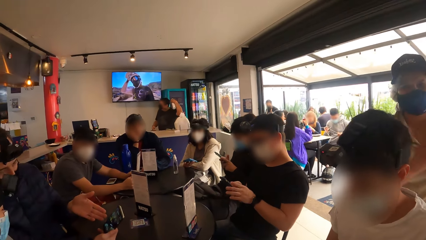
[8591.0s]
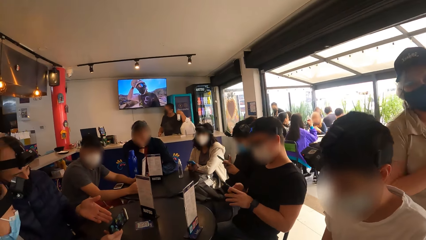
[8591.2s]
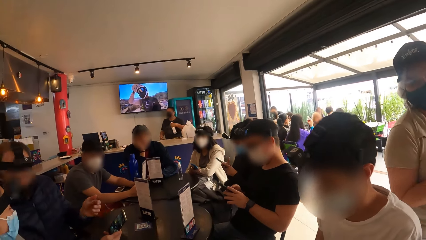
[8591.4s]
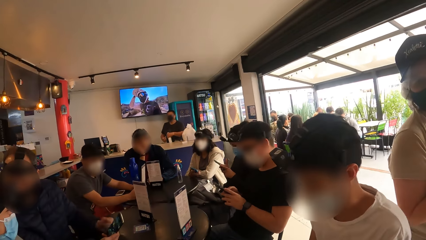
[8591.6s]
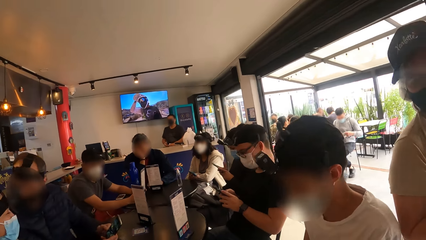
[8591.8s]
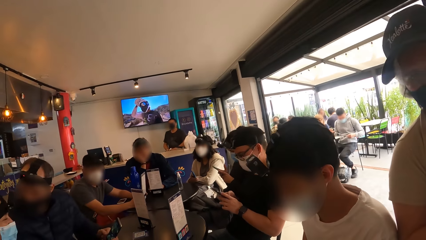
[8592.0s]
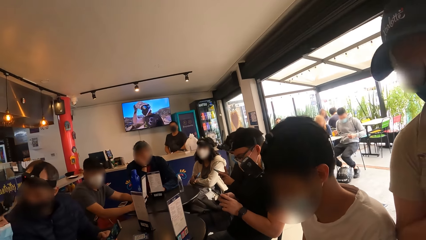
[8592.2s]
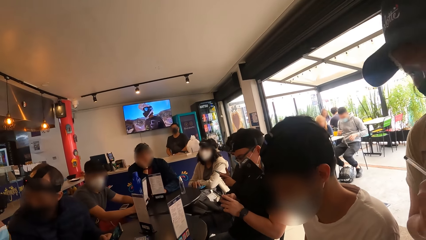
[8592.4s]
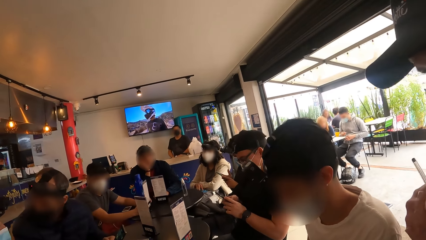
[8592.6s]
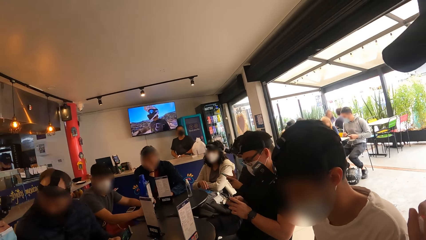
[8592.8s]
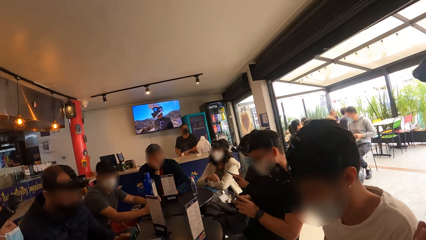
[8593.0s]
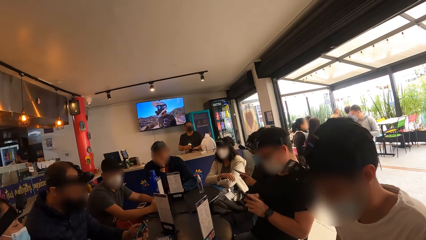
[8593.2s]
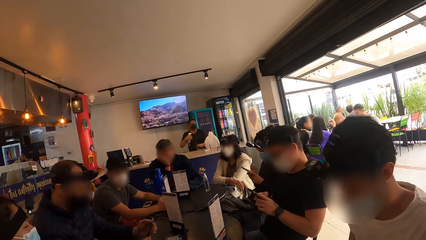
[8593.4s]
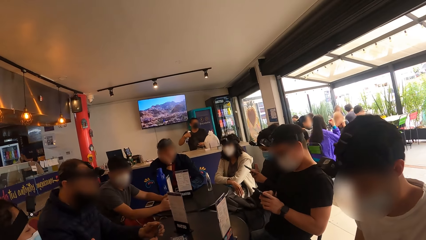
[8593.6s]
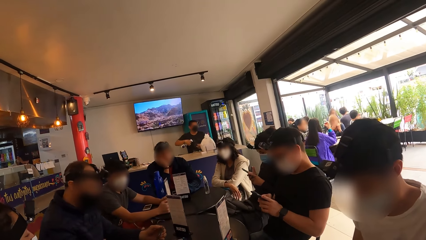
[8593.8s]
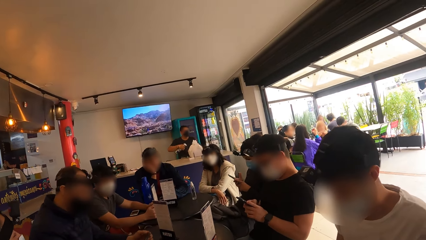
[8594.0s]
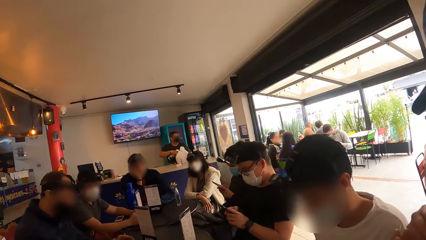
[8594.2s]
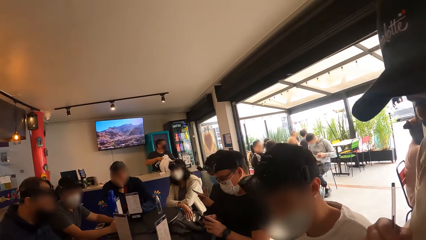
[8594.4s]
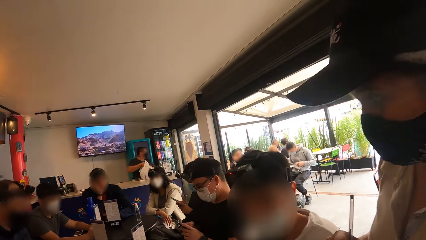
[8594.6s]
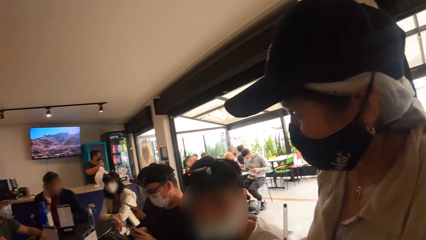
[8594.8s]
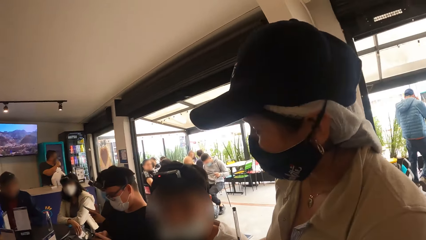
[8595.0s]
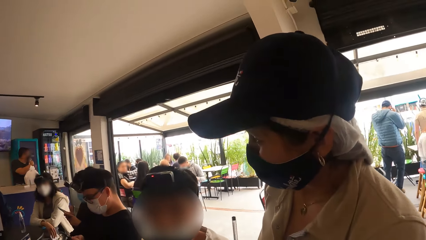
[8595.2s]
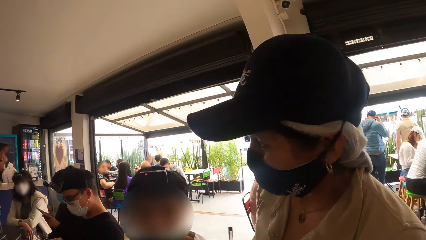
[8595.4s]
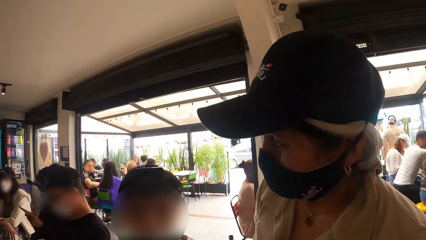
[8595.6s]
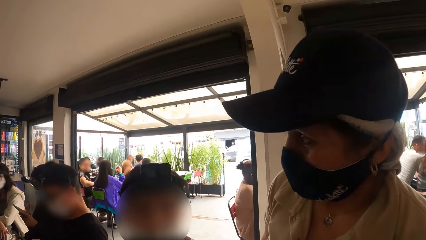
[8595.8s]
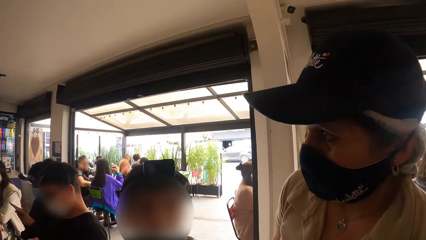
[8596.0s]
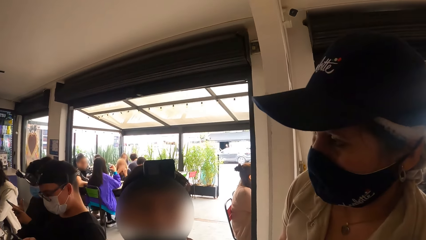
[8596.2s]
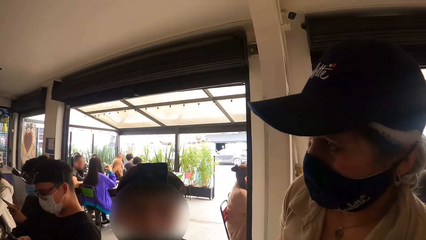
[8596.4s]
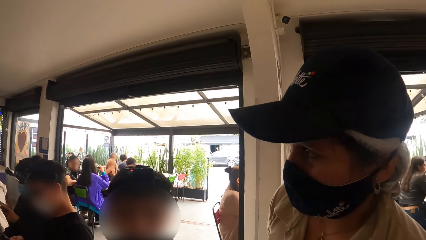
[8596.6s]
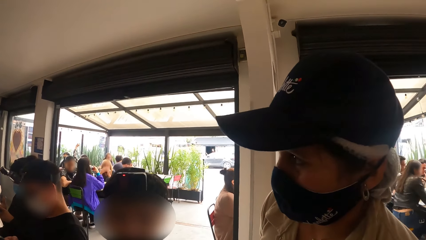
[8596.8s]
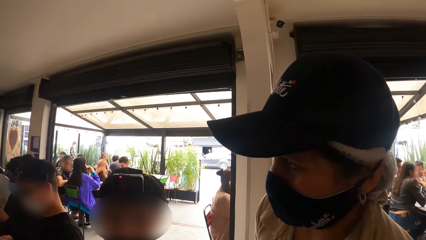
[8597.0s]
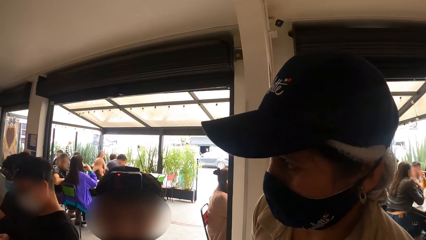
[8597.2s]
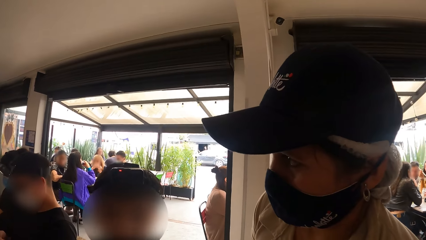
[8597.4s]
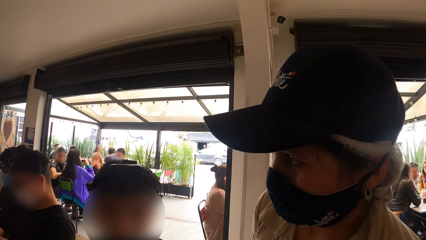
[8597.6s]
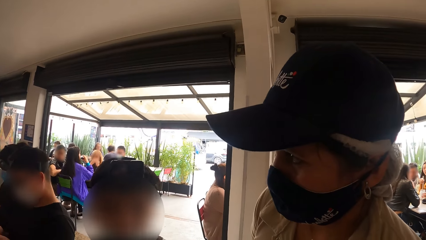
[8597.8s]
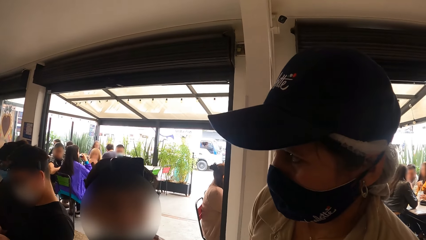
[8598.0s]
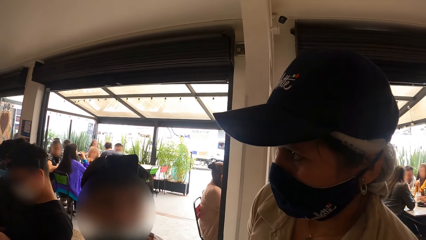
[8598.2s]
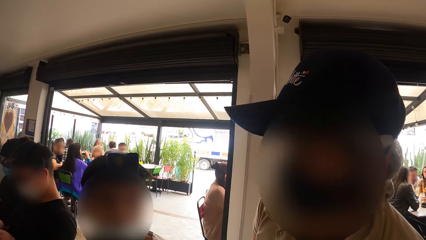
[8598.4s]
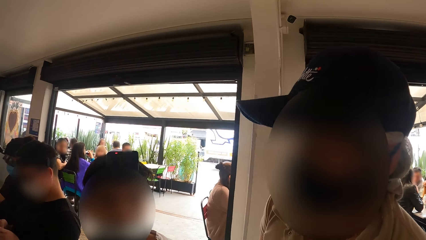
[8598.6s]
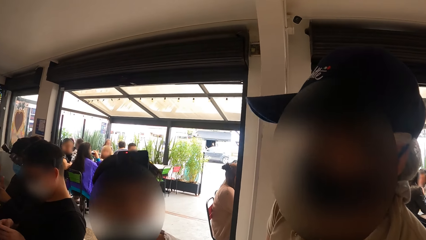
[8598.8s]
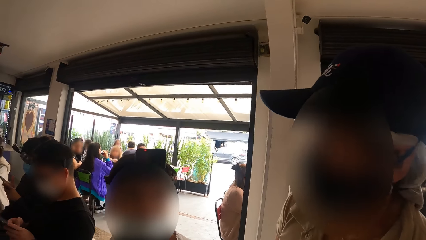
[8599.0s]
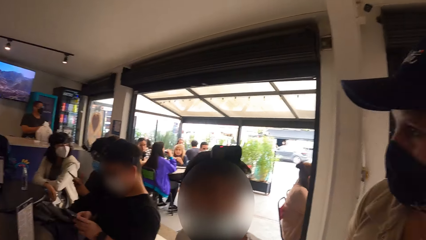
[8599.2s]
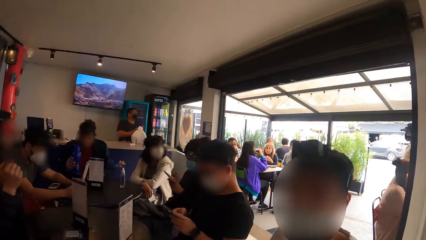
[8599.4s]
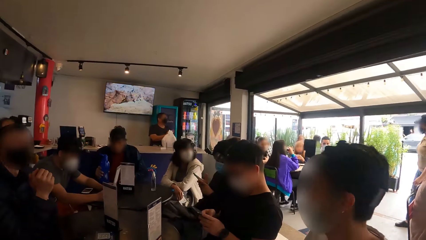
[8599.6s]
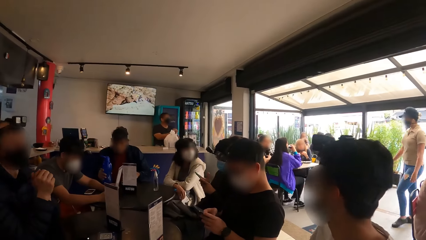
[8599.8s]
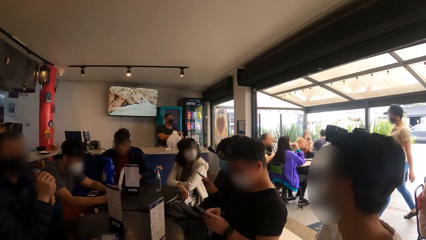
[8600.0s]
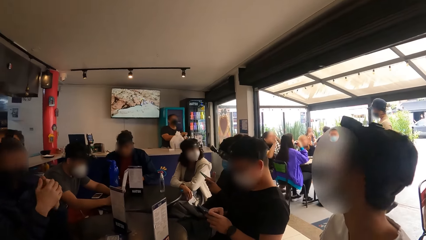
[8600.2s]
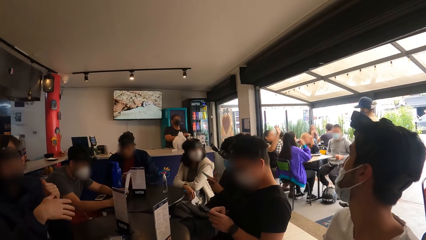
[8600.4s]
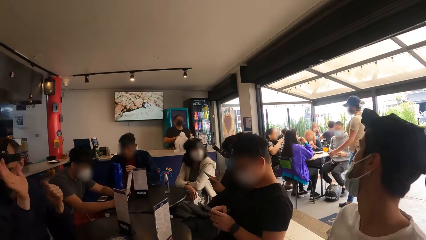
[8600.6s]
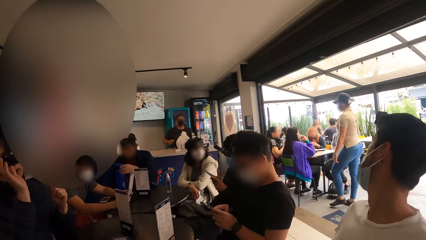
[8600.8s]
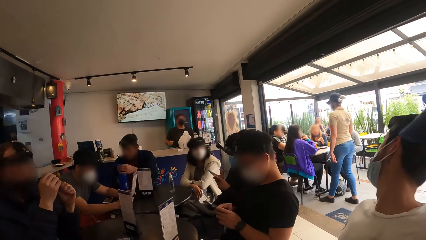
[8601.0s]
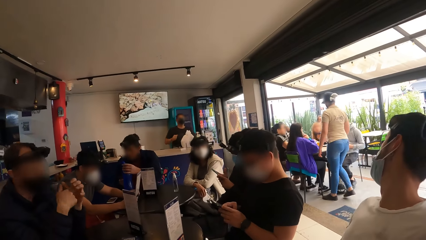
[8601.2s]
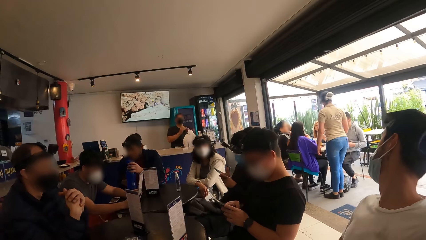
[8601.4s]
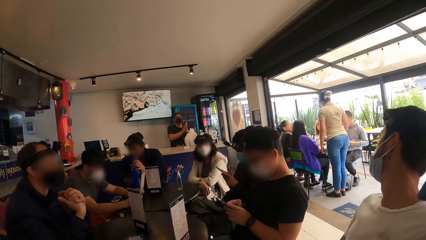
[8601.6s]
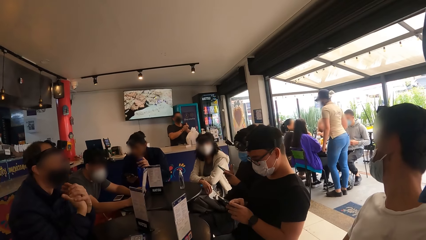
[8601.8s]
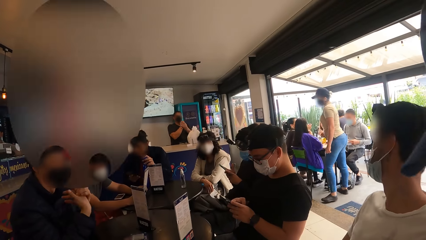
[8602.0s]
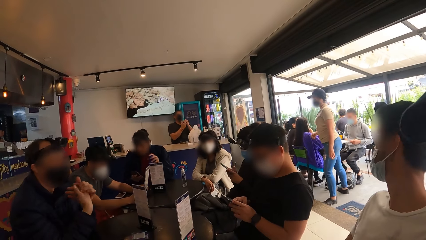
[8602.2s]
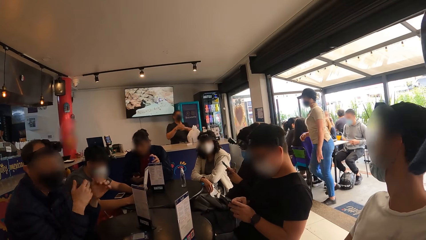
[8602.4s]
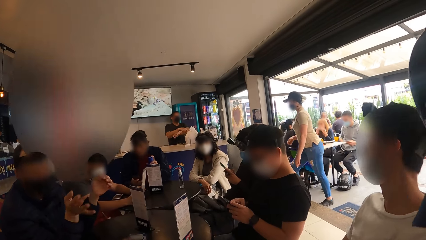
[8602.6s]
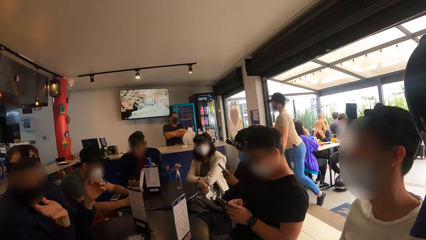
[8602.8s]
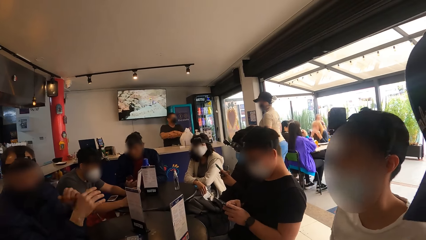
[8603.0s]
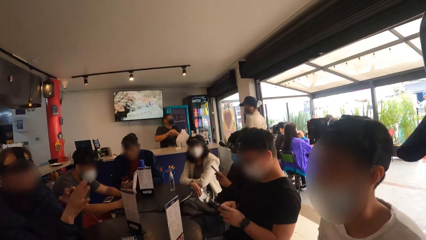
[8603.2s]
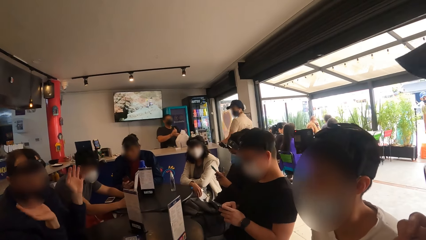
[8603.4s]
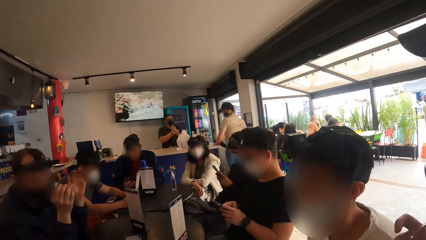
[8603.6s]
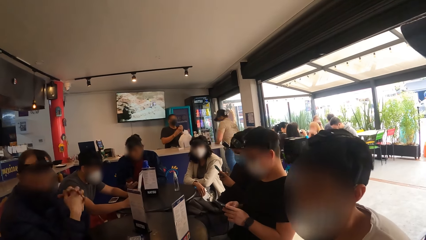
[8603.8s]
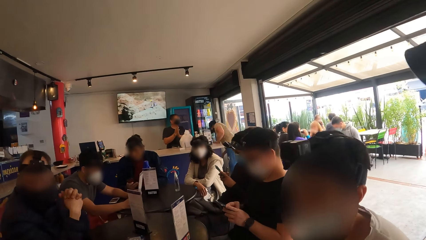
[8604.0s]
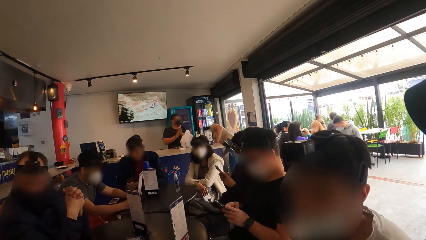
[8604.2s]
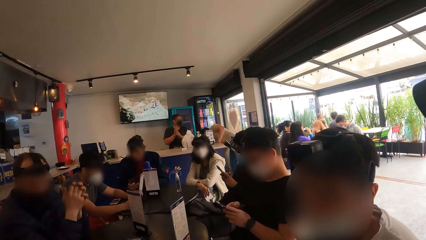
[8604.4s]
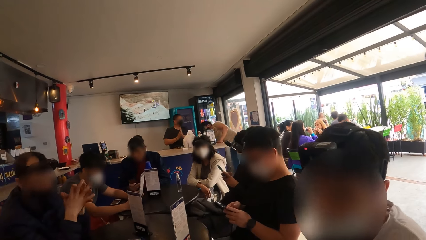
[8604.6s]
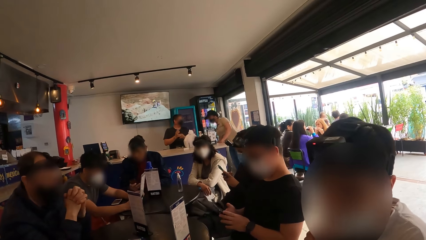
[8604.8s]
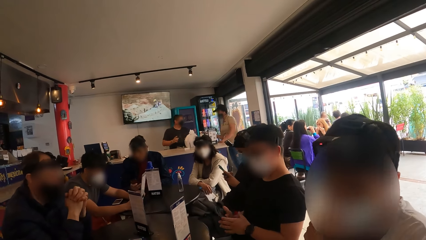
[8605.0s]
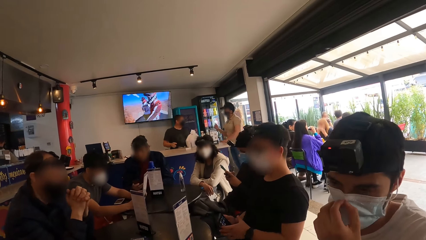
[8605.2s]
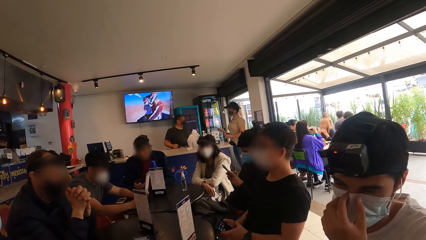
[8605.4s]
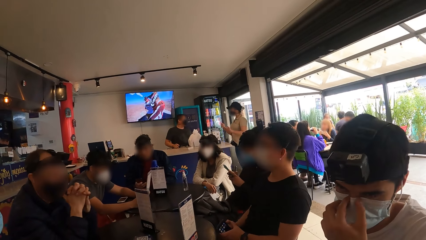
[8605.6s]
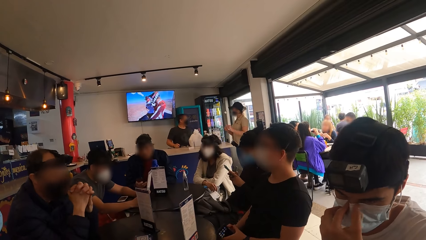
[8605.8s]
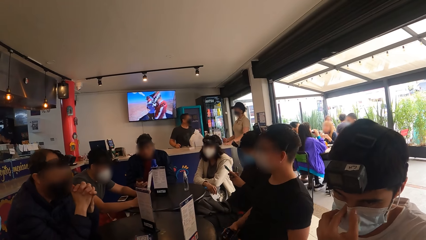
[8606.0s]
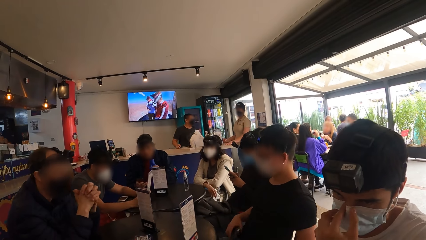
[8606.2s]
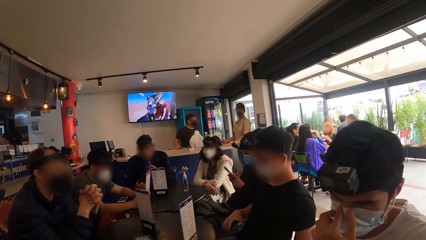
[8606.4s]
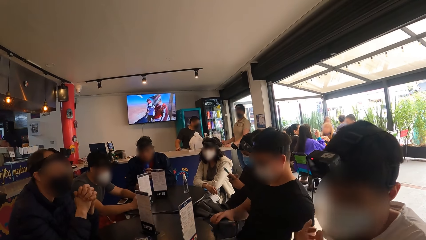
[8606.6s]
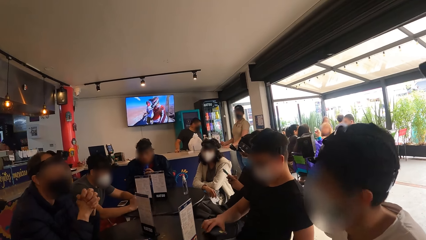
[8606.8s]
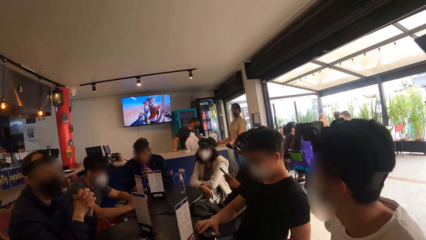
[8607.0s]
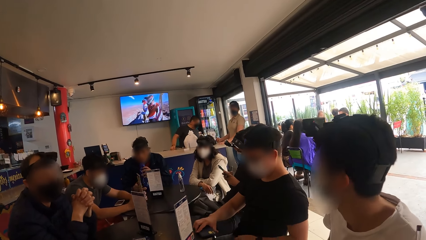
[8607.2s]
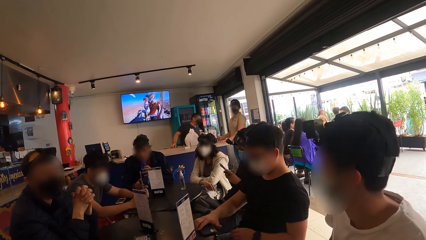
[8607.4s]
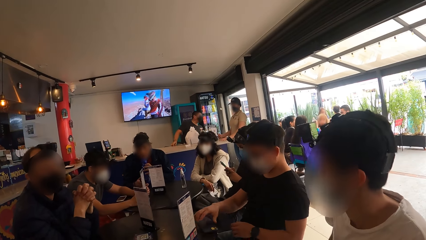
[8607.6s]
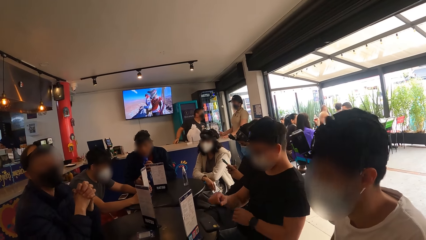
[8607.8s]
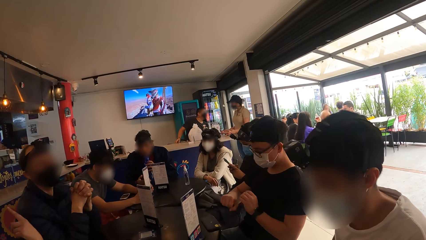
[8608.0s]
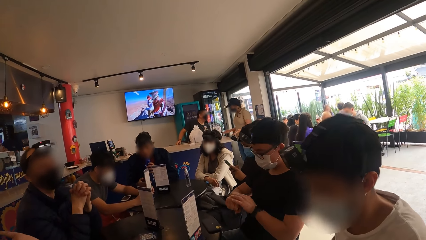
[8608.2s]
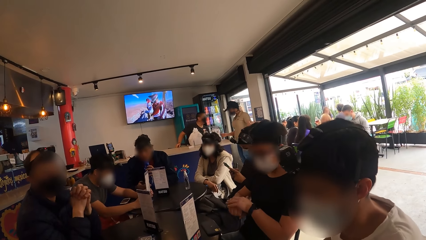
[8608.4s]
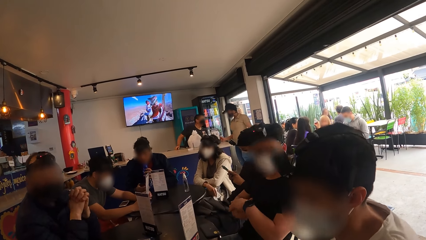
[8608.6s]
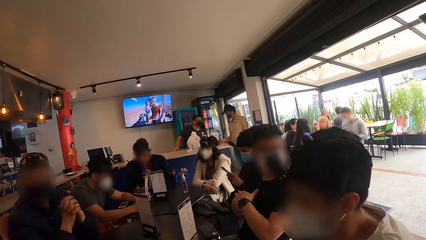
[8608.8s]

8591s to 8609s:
A man interacts with a person. The camera wearer interacts with a waiter. They look around a room. The man interacts with the waiter. The camera wearer looks around the room. Another man operates a mobile phone. Another man interacts with a lady. The first man touches his face mask with his left hand. The first man looks around the room.
